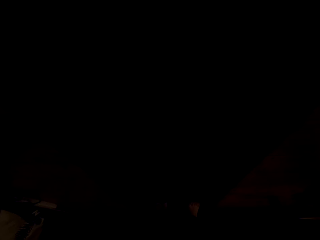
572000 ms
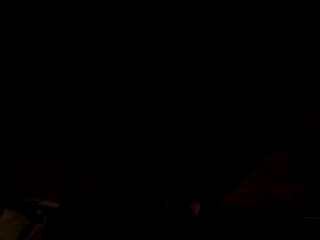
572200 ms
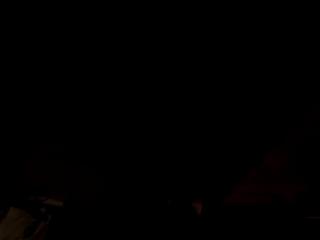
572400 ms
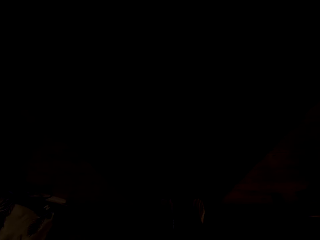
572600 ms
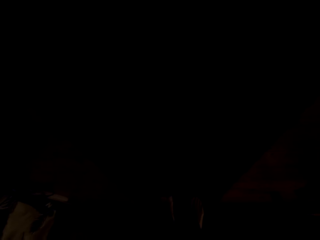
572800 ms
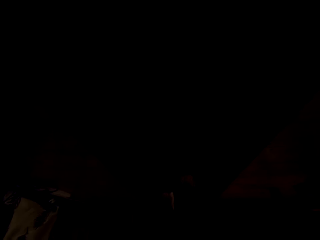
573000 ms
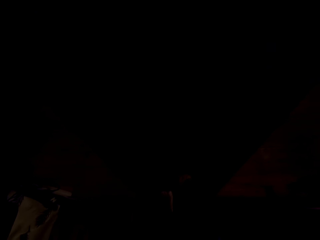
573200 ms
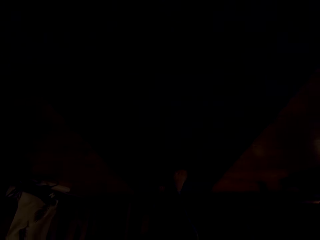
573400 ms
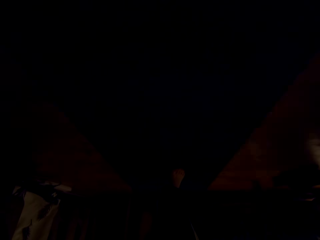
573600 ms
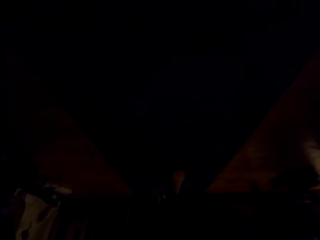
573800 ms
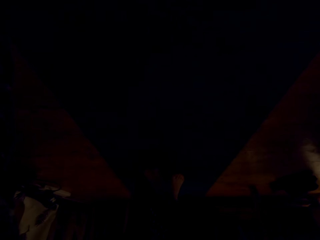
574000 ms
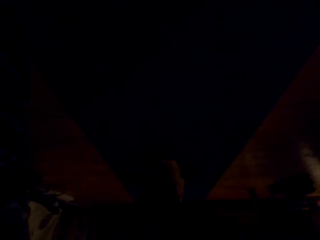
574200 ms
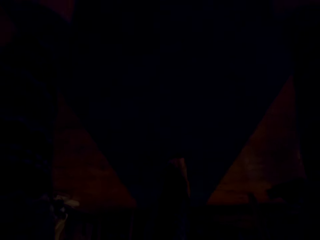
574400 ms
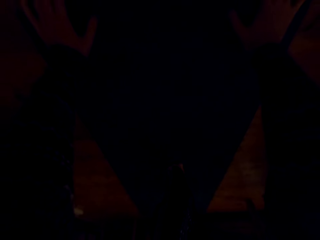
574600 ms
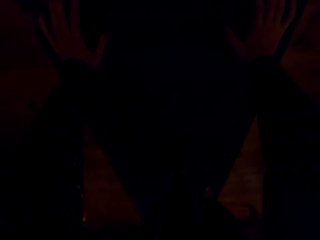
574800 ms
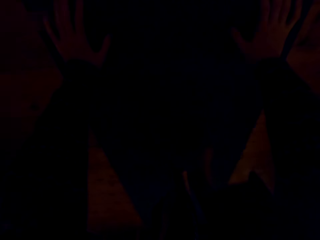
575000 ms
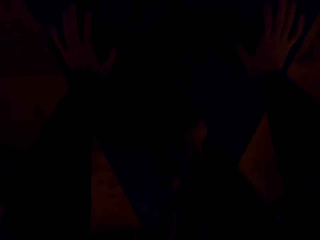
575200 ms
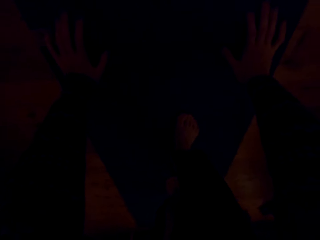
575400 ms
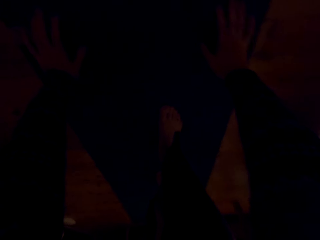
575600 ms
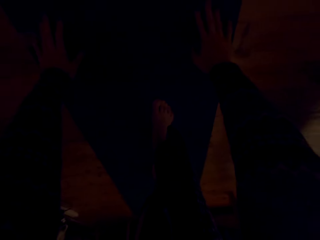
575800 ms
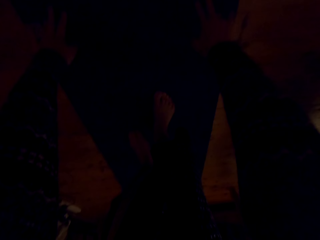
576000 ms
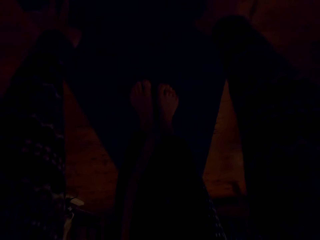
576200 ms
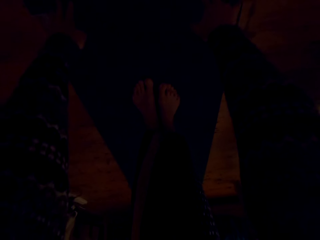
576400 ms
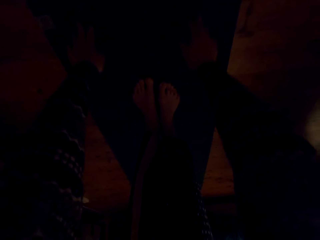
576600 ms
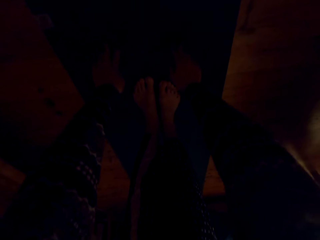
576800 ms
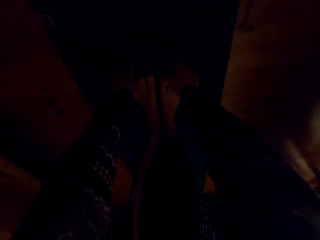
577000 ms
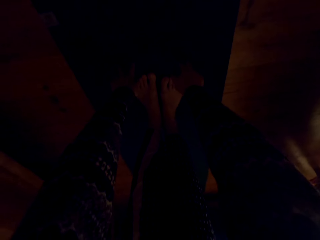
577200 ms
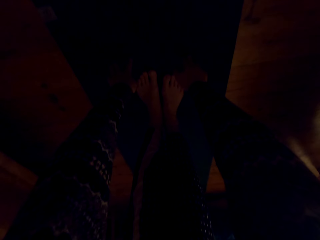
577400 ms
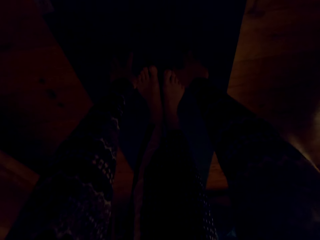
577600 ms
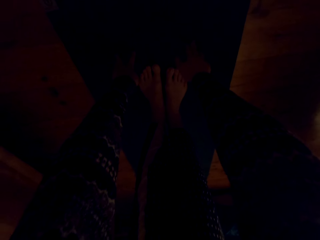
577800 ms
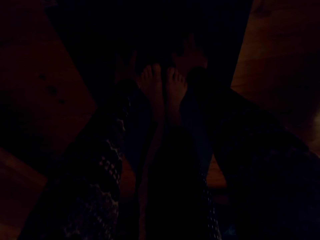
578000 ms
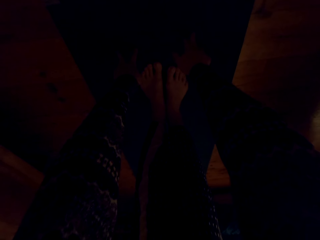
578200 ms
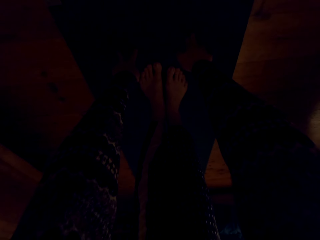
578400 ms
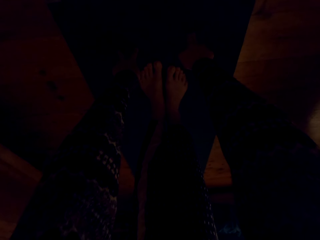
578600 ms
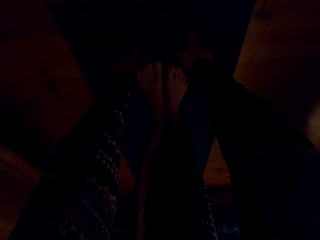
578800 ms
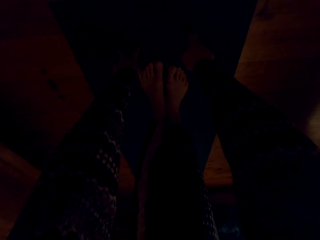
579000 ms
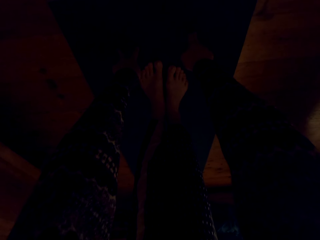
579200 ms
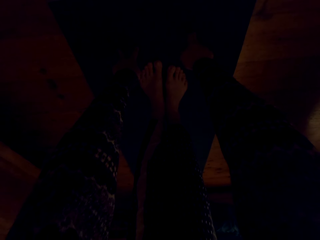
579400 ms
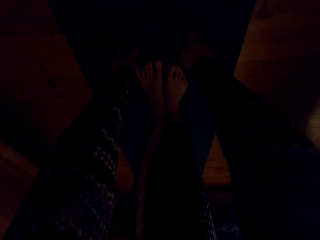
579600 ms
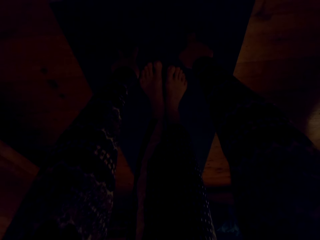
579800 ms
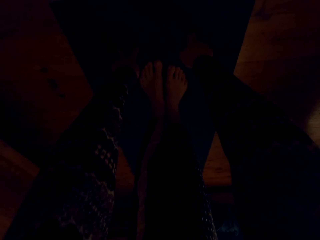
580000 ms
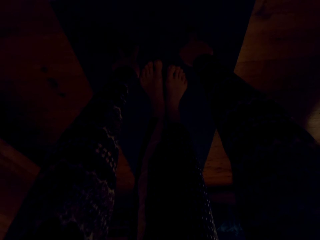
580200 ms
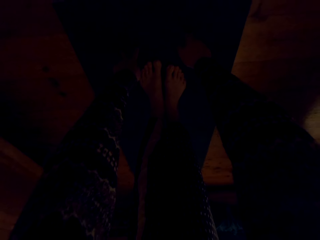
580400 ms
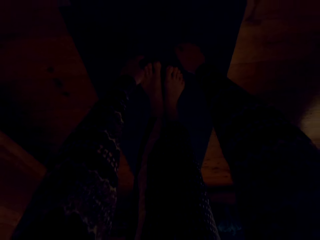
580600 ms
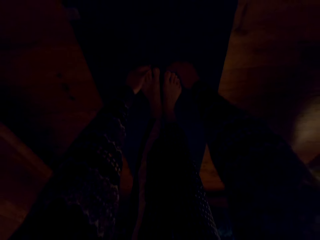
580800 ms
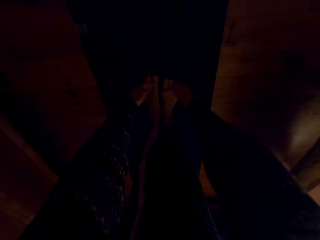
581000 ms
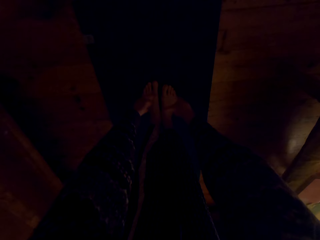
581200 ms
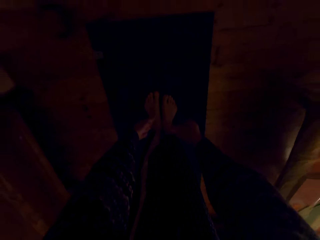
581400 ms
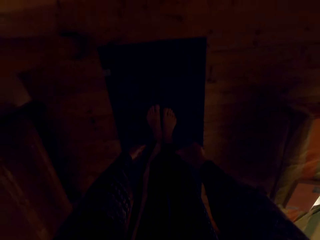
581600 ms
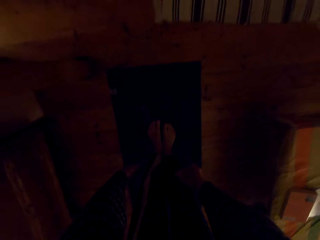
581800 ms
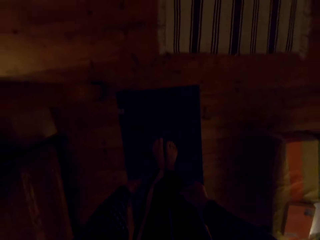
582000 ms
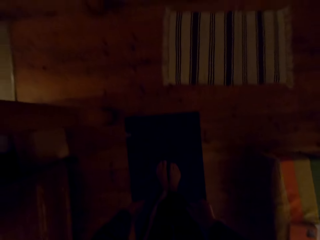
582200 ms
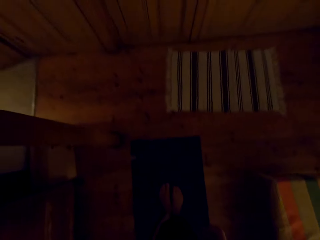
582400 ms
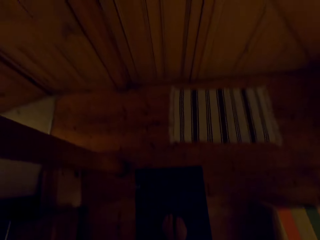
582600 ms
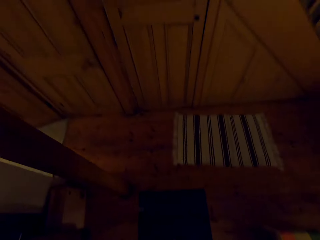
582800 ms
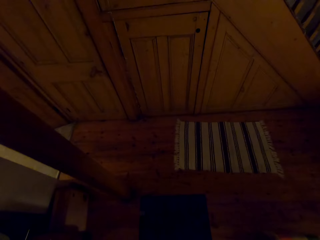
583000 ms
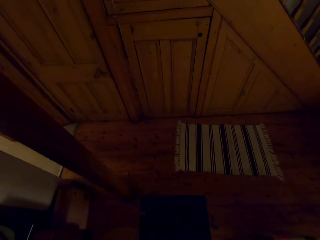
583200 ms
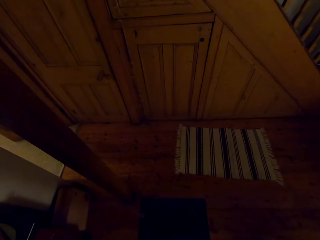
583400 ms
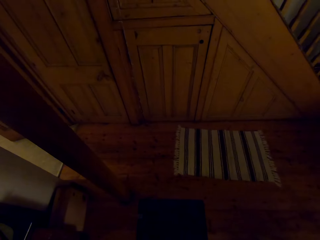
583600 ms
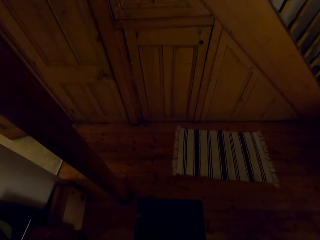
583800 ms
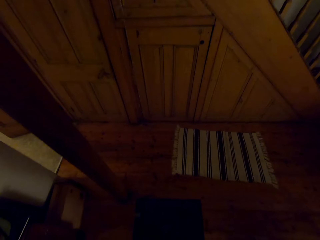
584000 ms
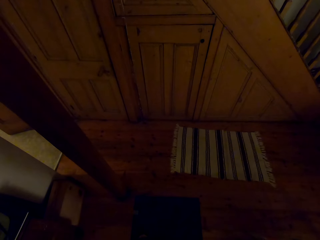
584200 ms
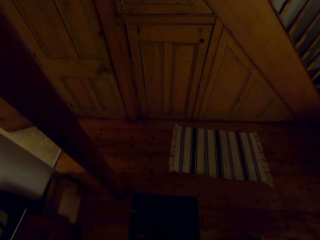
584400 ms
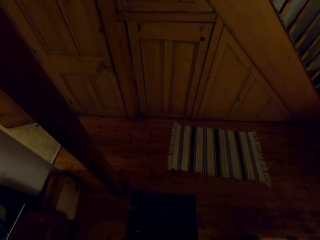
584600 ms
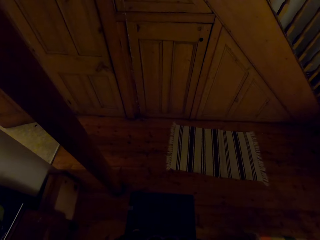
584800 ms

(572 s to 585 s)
The camera wearer steps forward the legs. They move the hands backward and raise the hands.

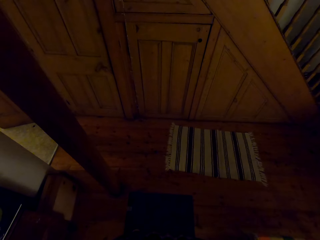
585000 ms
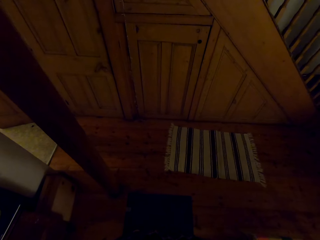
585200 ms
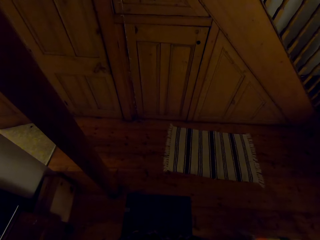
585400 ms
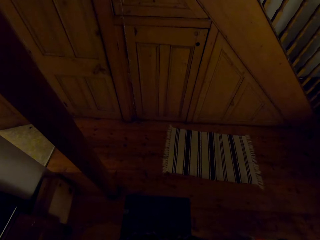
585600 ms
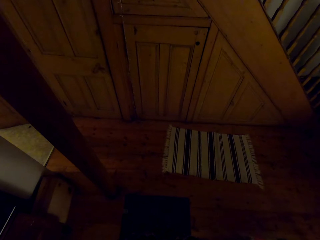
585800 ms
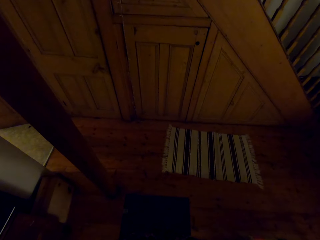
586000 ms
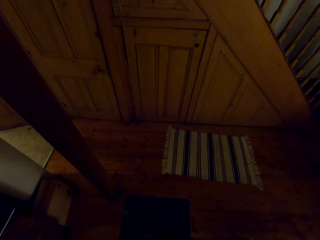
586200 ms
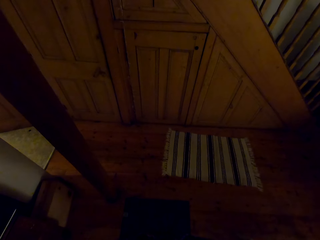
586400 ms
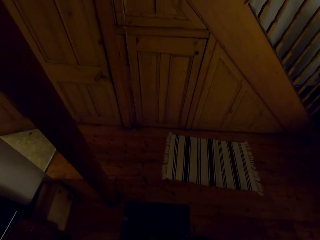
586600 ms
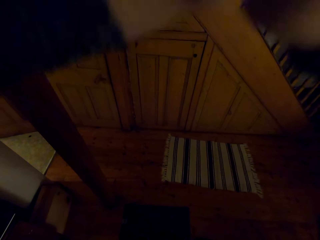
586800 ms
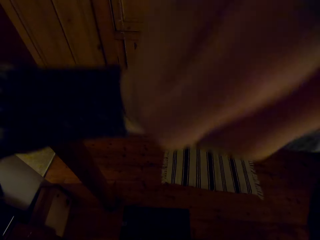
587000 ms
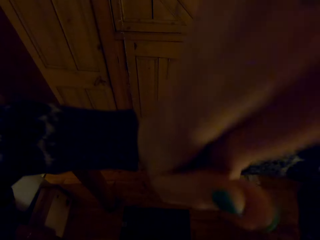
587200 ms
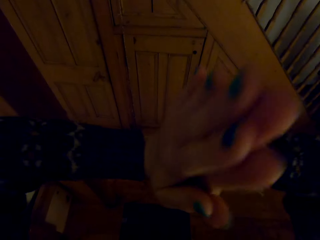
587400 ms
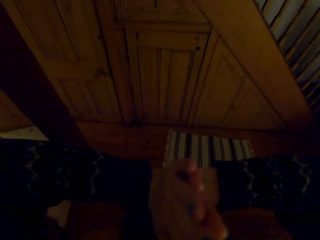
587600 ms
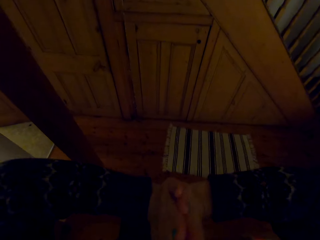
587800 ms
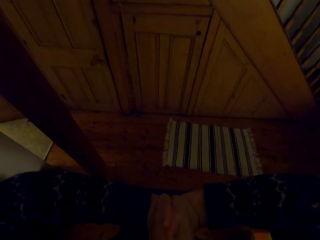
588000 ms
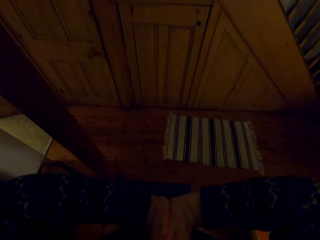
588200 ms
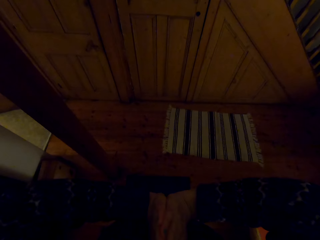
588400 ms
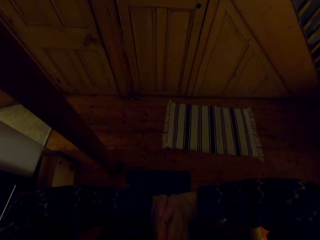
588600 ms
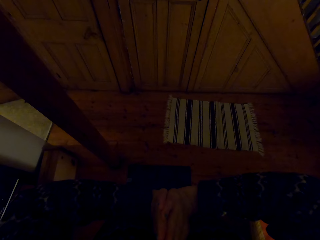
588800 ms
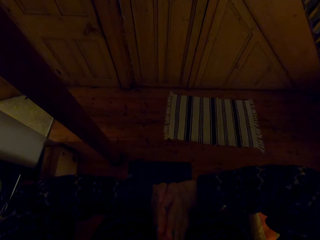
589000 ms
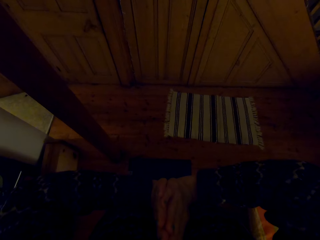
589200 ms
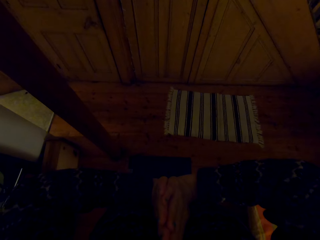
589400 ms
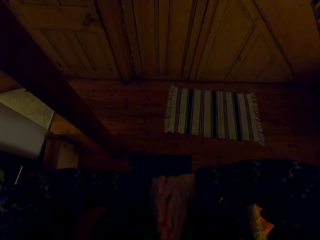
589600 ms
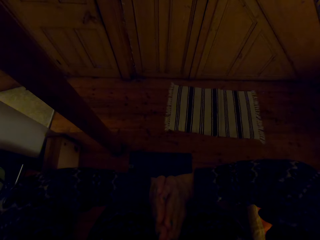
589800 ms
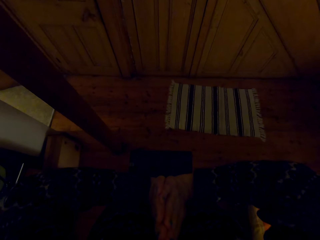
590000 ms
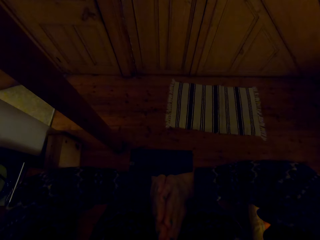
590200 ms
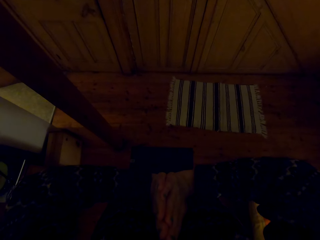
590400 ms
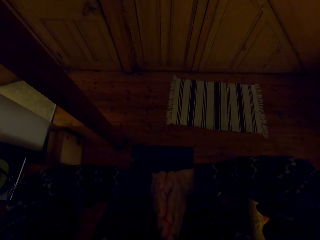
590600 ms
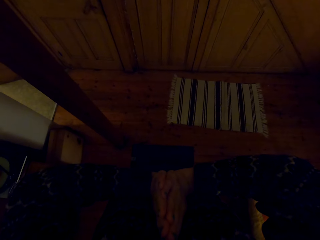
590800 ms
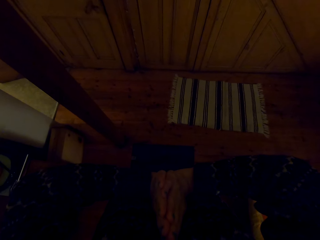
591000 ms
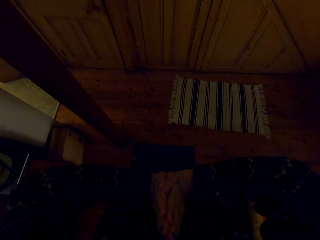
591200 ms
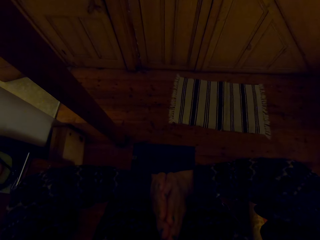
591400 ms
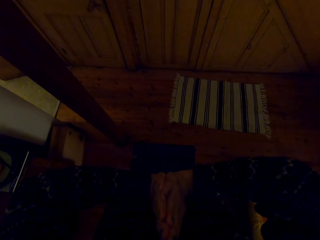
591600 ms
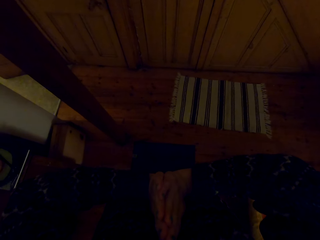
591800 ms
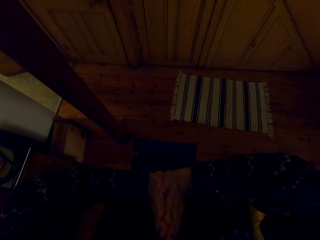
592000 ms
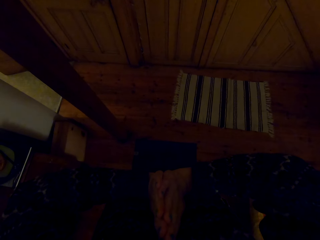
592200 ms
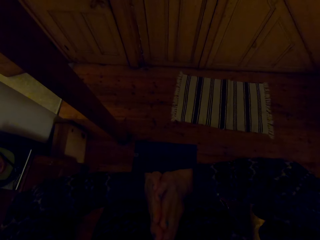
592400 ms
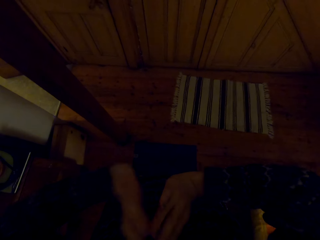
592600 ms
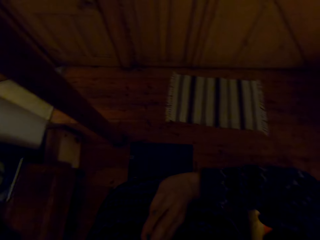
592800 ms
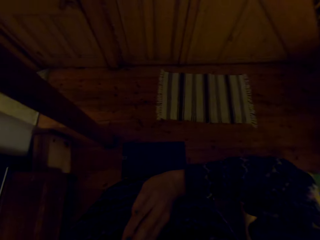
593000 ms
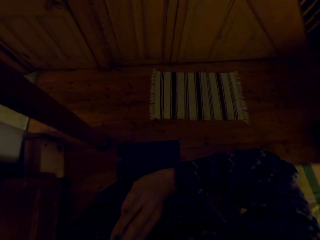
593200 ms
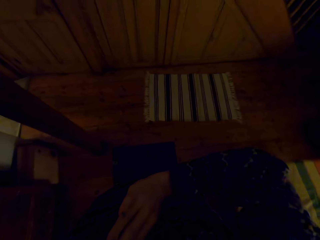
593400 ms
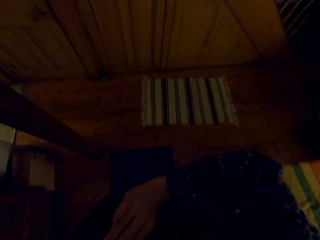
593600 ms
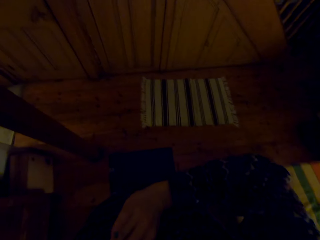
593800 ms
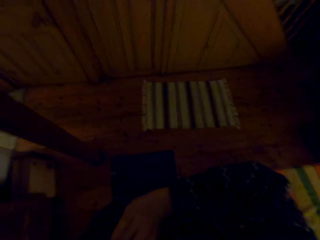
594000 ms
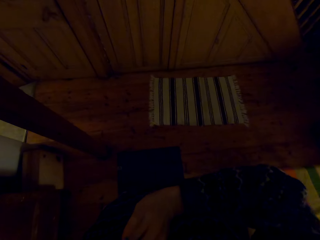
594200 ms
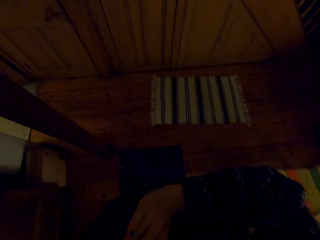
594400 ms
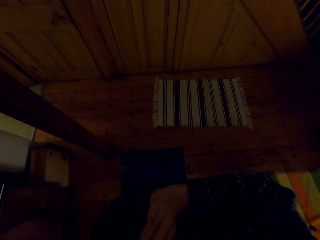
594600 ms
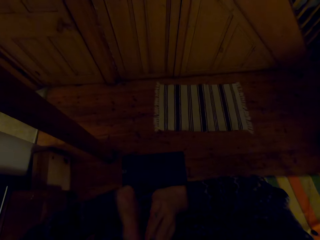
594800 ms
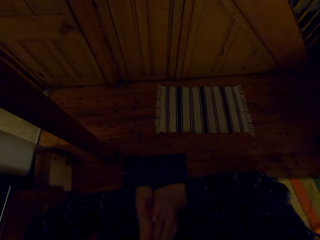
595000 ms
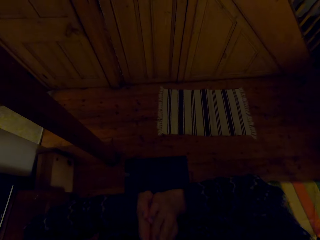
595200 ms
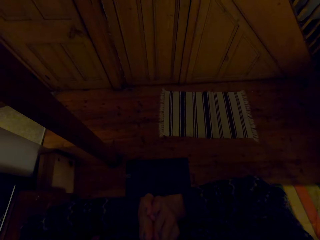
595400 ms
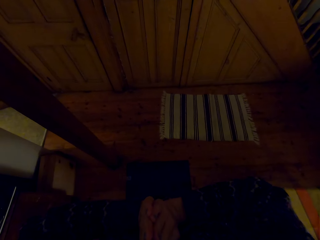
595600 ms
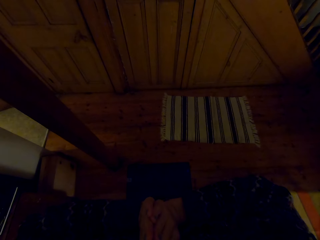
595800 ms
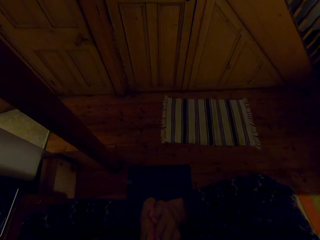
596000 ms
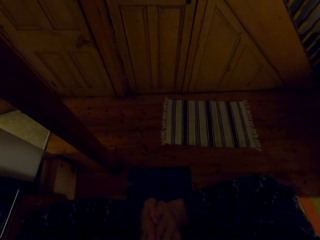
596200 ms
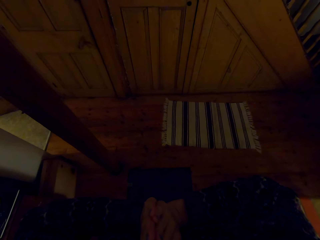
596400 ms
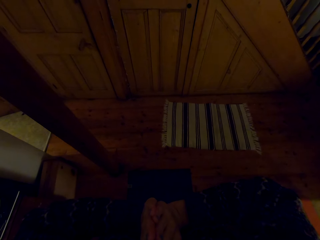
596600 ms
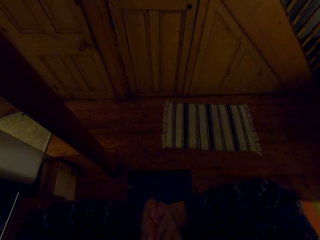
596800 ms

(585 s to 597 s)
The camera wearer puts the hands down. They stretch the left hand and put the hands together.
